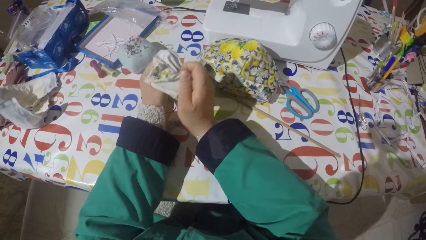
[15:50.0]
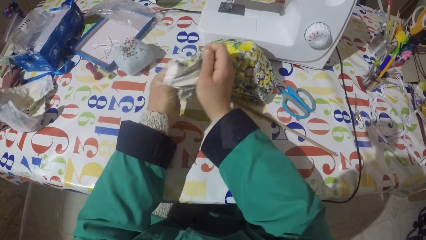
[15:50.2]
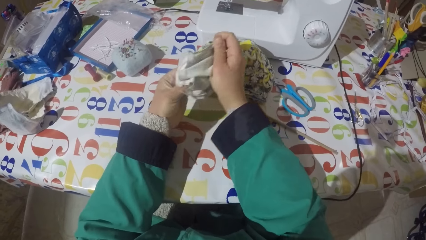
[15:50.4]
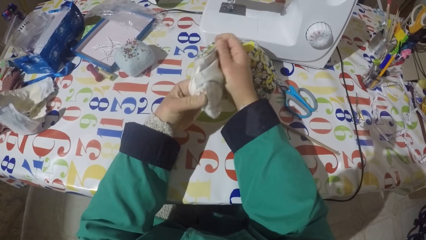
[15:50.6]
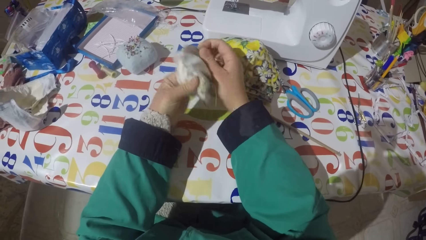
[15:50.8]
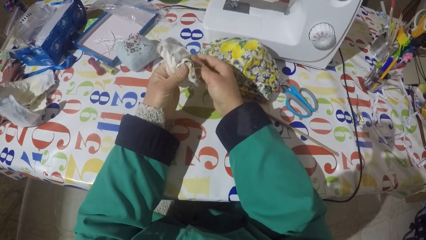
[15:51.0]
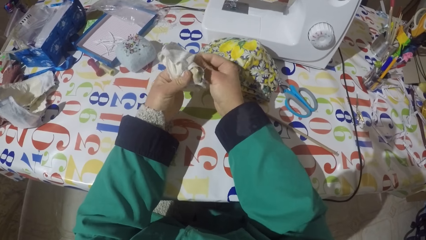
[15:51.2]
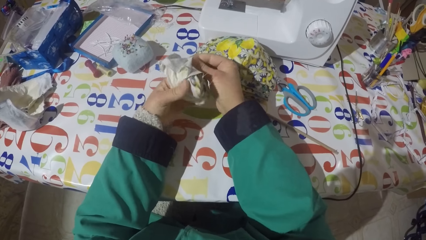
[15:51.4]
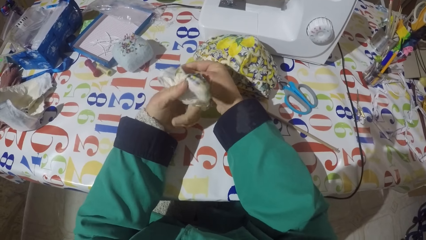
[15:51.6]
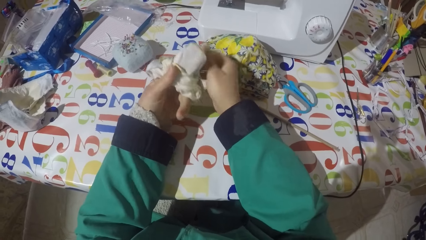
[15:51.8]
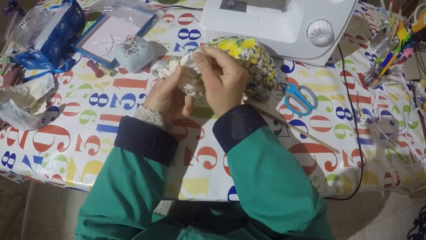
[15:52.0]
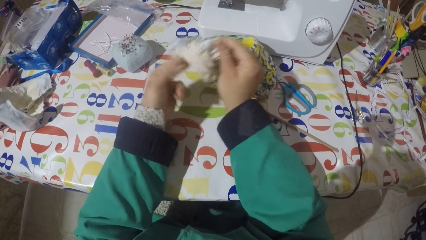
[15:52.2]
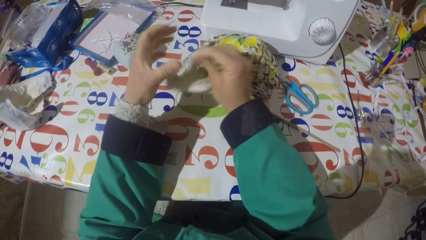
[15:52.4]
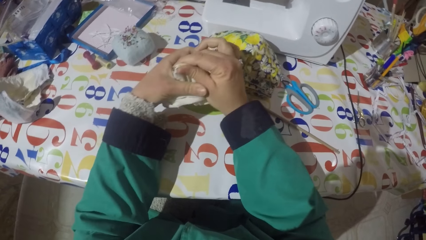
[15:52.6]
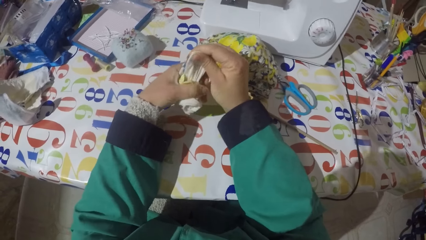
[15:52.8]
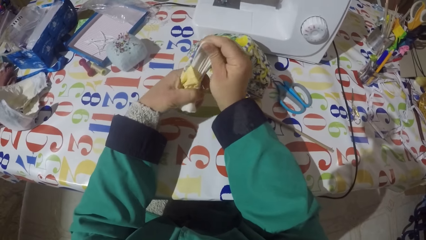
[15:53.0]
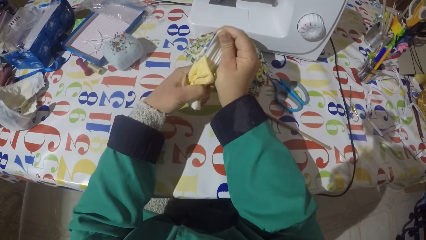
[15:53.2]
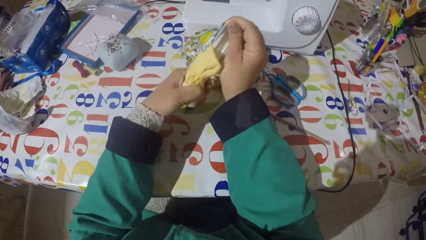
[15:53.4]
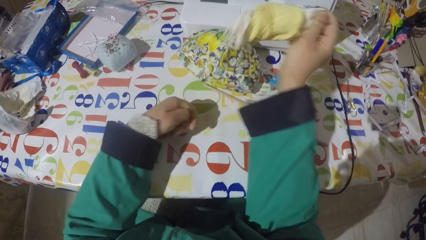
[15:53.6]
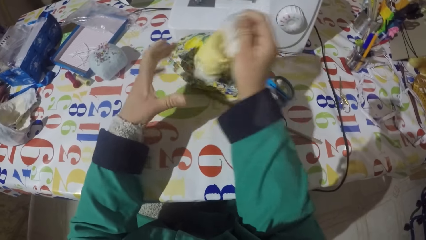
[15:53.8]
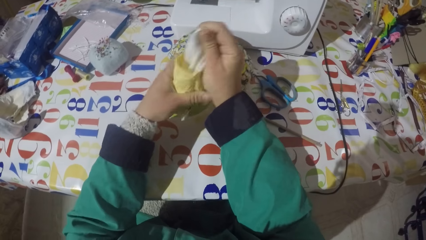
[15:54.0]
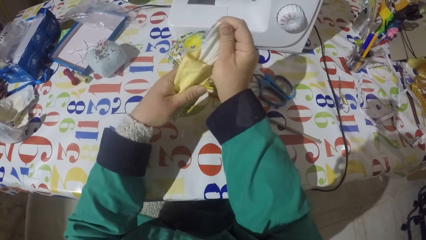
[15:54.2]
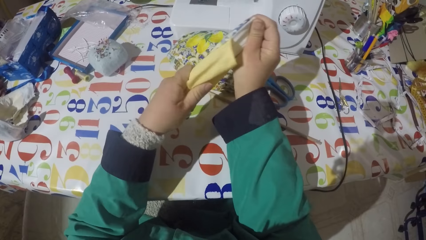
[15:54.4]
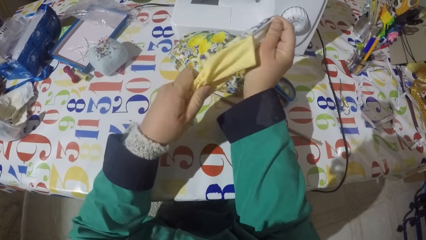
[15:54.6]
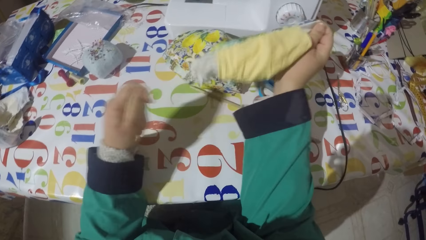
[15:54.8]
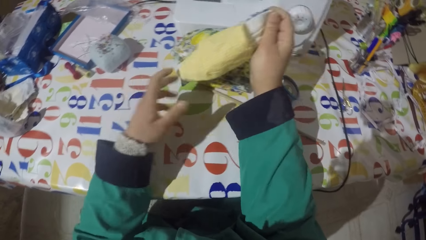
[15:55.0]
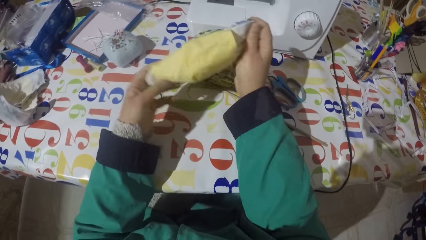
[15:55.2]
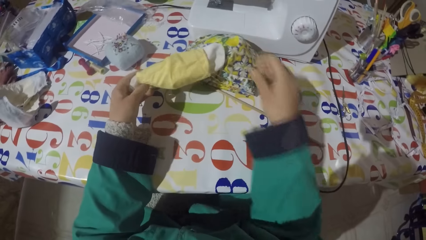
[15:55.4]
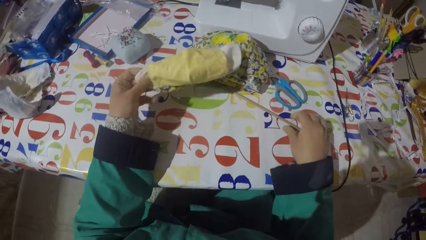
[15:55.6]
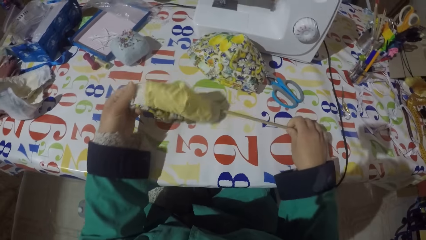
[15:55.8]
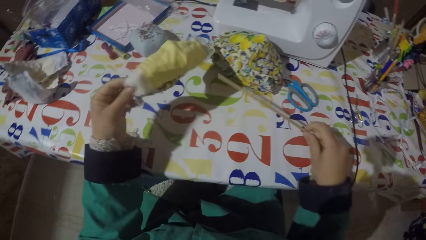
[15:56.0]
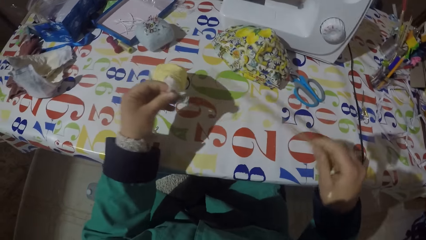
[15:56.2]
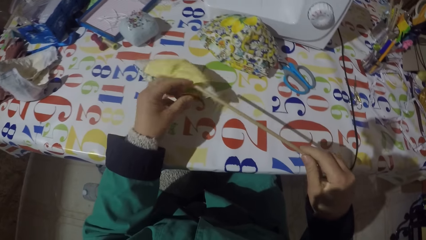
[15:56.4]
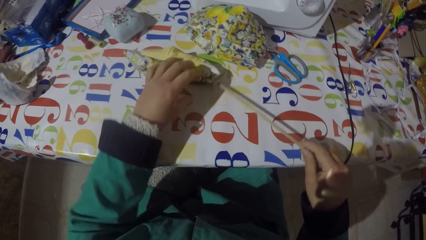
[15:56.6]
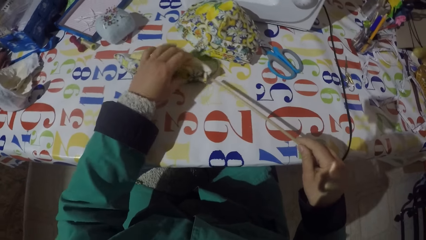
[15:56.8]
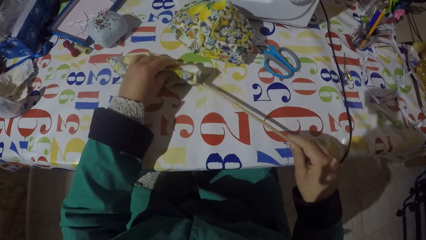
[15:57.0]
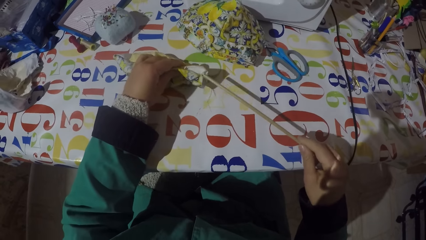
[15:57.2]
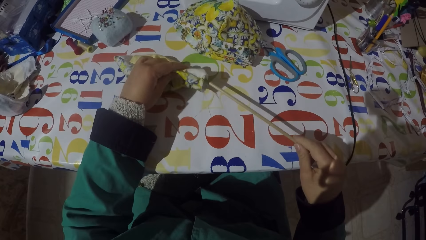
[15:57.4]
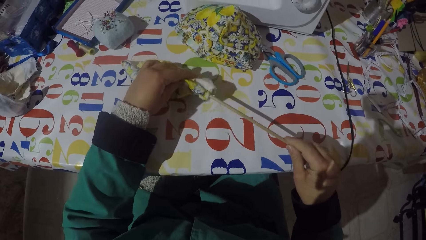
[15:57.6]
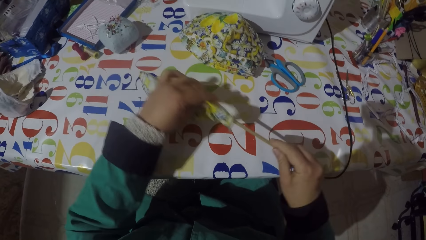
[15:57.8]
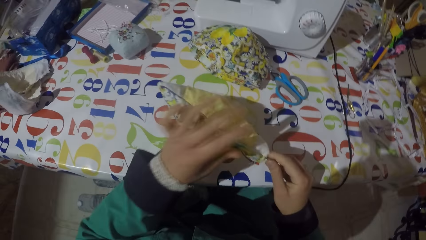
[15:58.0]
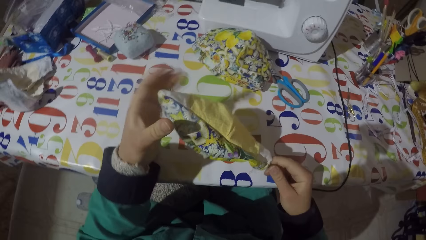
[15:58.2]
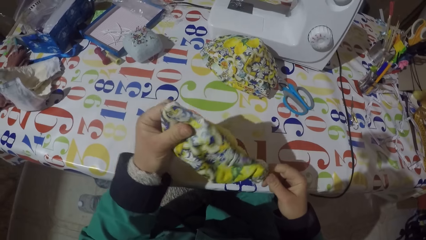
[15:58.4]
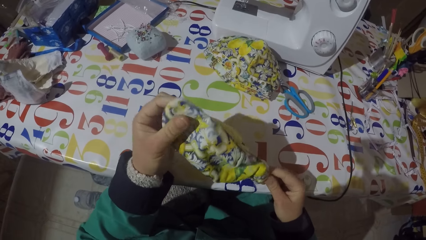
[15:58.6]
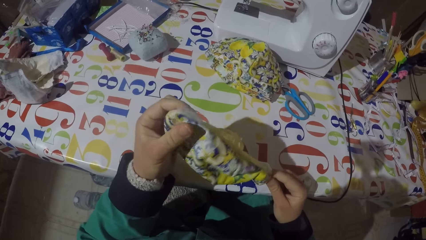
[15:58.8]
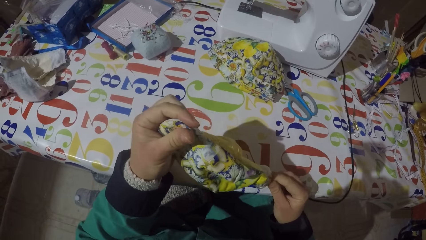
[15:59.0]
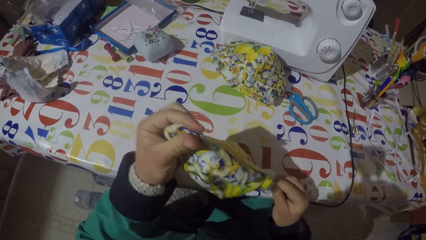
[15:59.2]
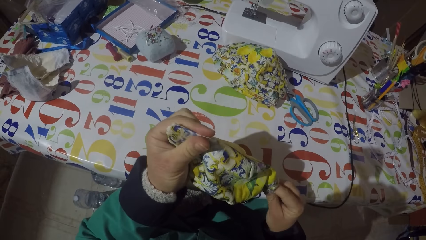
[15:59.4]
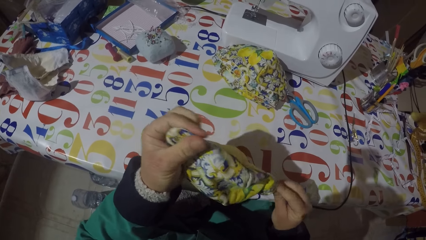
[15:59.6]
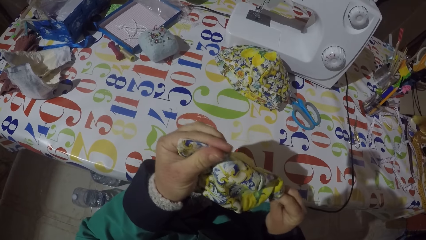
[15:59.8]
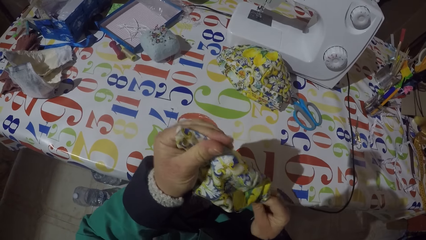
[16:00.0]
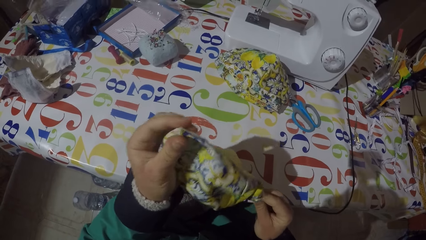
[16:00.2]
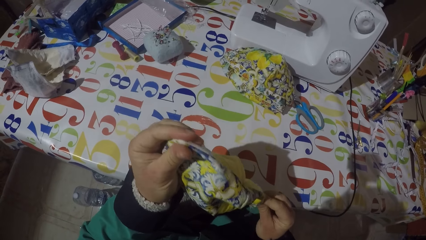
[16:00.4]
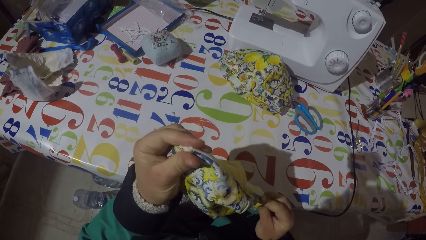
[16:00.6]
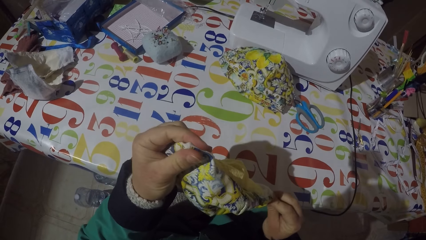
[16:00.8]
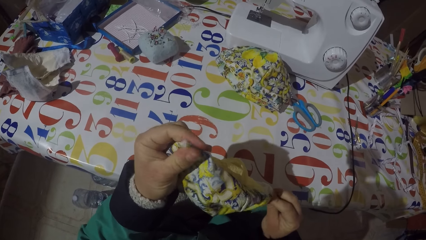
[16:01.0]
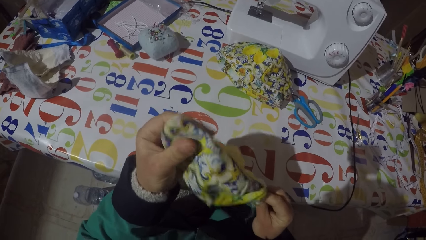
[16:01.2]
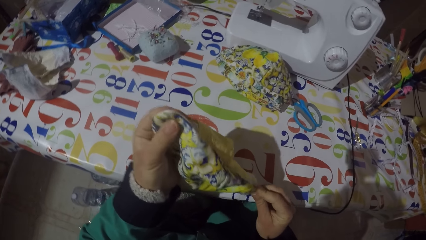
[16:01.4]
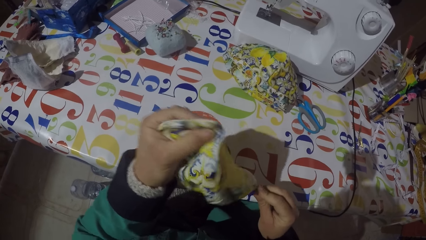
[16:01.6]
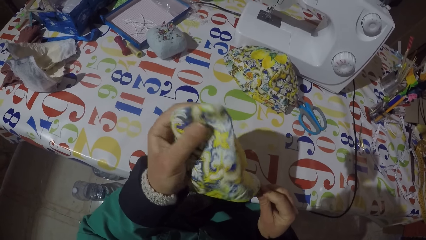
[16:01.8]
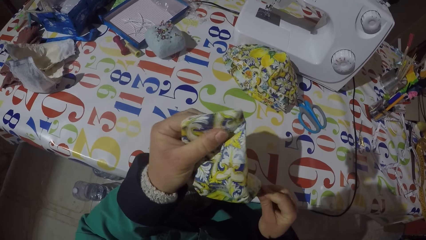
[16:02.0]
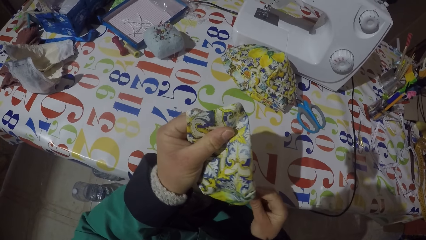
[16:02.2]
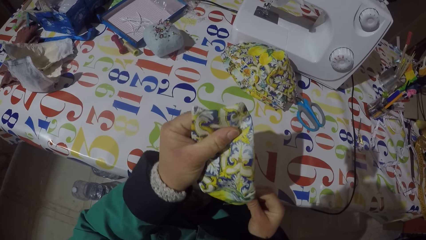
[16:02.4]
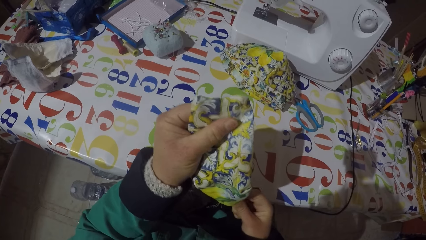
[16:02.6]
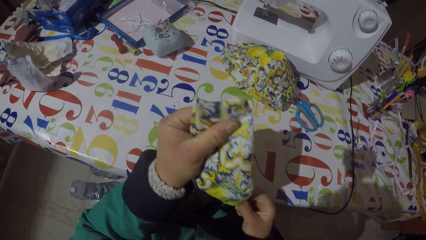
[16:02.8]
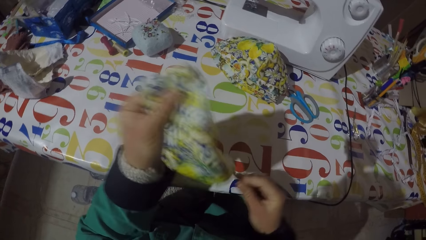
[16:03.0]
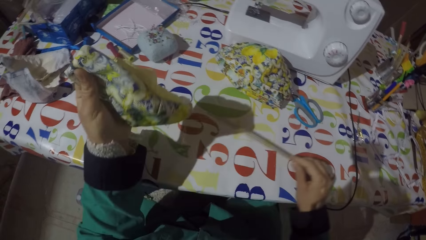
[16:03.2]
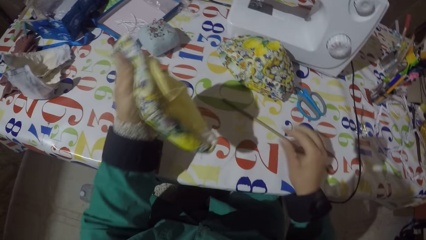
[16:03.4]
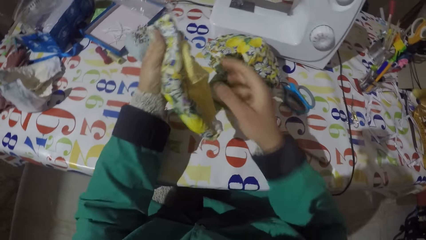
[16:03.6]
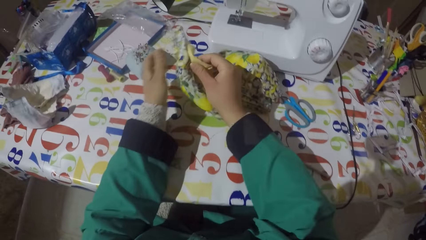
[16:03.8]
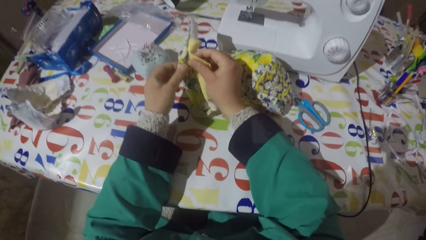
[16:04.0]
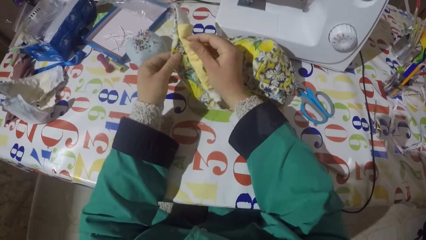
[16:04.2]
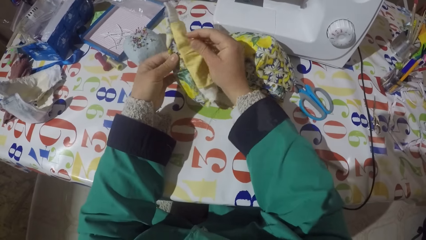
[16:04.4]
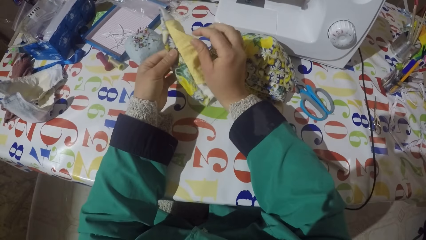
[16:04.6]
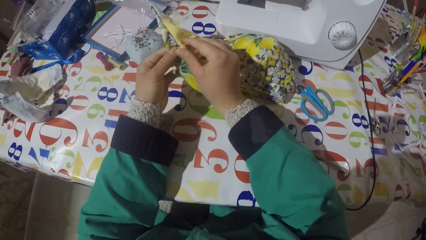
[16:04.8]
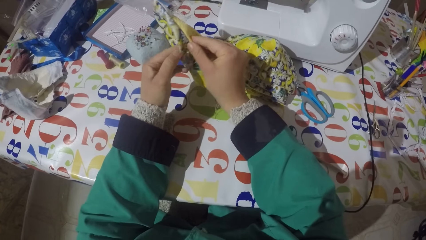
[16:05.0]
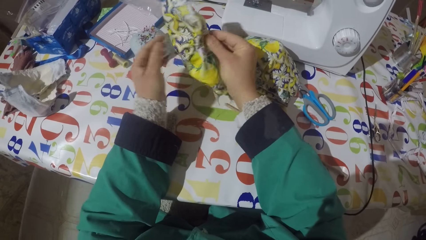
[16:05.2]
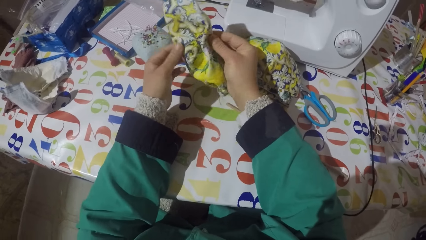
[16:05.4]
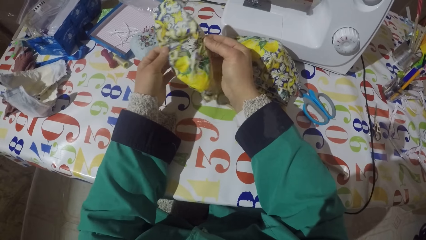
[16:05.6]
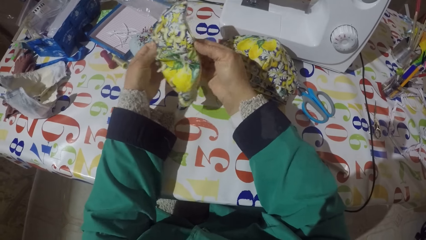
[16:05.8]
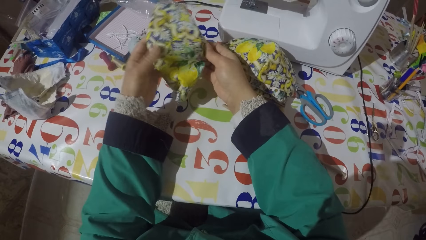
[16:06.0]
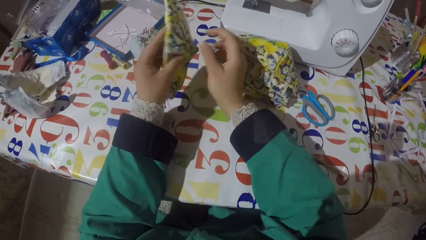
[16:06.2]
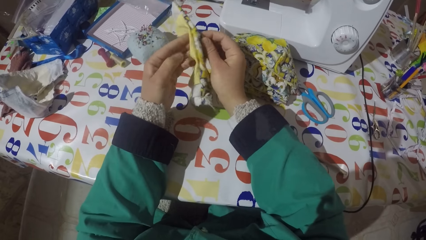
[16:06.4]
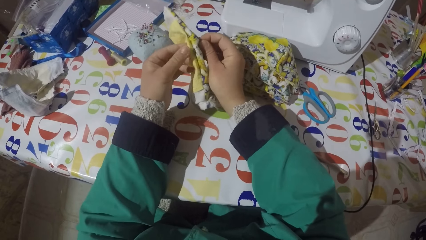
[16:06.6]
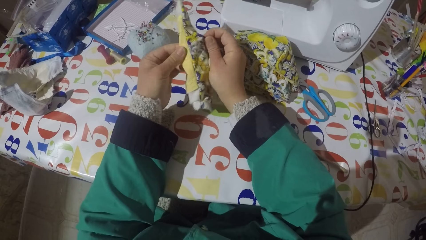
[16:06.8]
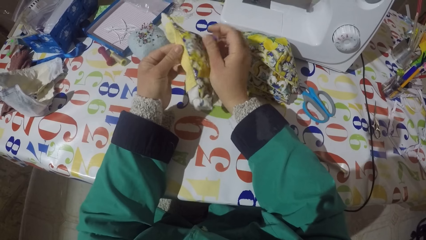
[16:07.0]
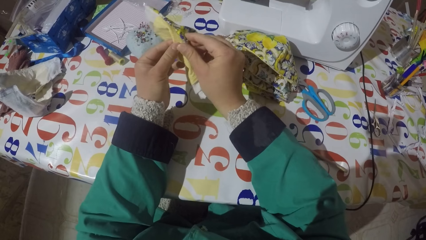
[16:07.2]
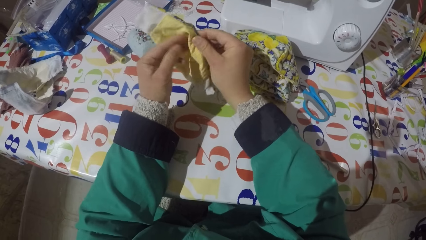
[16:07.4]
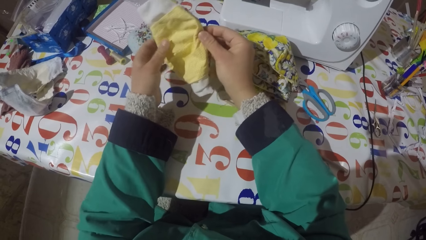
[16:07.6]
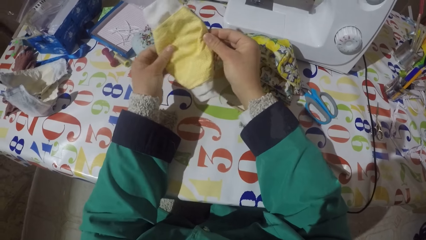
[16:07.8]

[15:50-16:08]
The camera wearer turns the face mask or piece of garment inside out. They pull the face mask inside out. They put the face mask on the table. They pick a piece of stick from the table. They turn the piece of garment. They insert the stick in the face mask. They pick the piece of garment from the table. They push the piece of garment edges with the piece of stick. They straighten the face mask. They put the piece of stick on the table. They straighten the face mask again. They remove the stick from the face mask. They stretch the piece of garment. They turn the face mask. They turn the face mask again.
